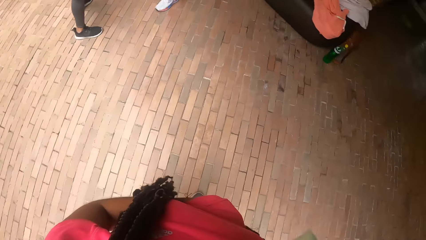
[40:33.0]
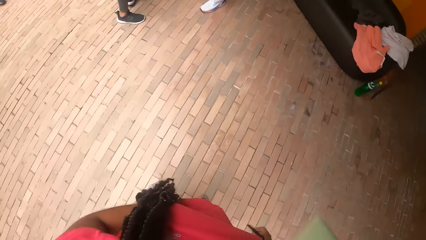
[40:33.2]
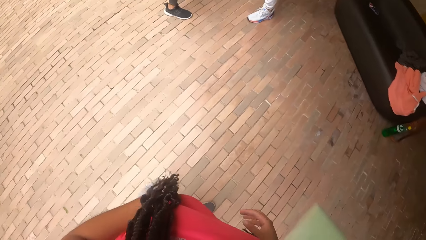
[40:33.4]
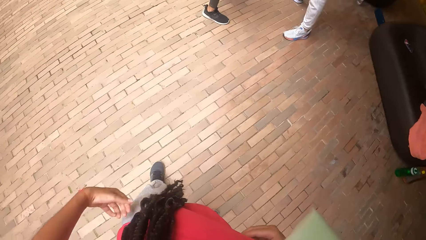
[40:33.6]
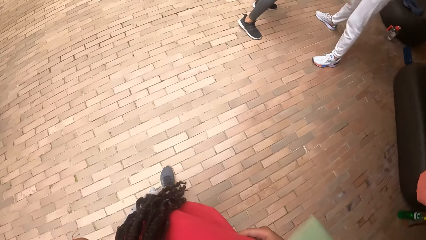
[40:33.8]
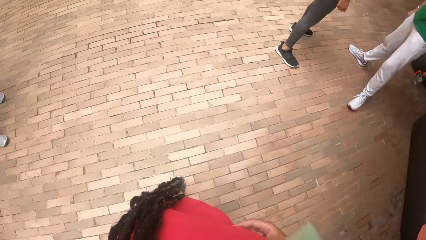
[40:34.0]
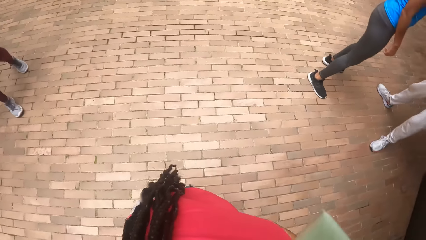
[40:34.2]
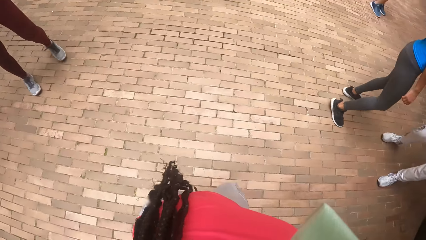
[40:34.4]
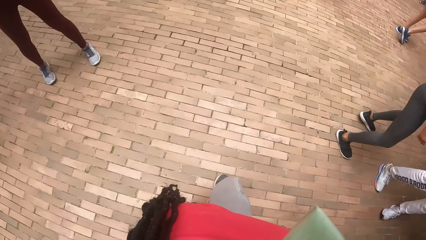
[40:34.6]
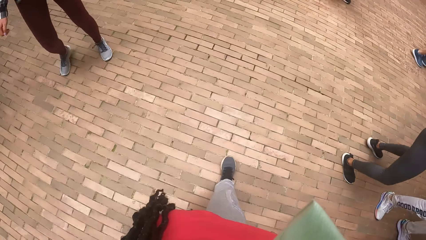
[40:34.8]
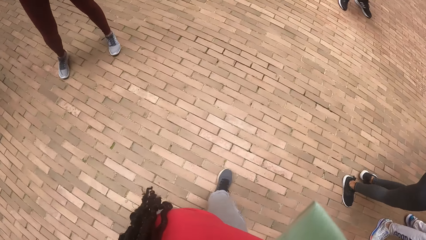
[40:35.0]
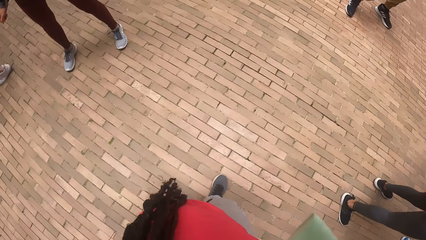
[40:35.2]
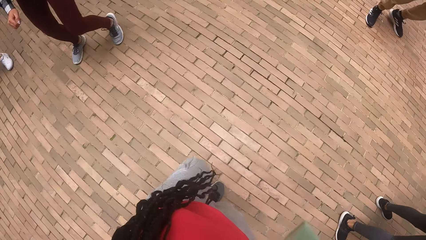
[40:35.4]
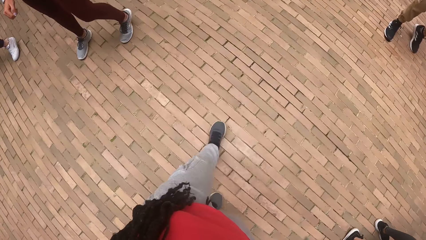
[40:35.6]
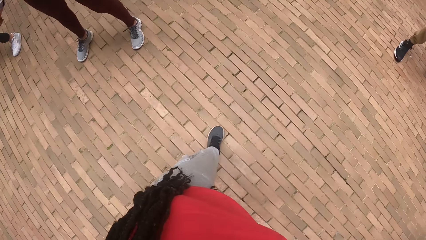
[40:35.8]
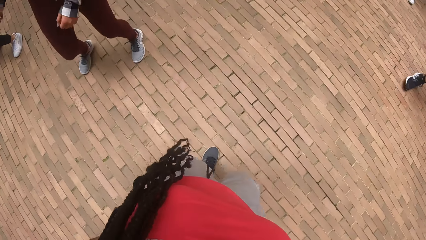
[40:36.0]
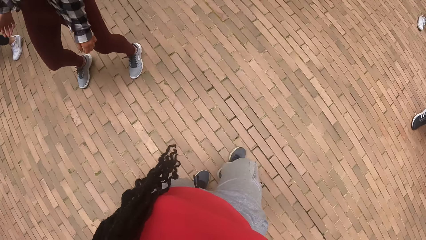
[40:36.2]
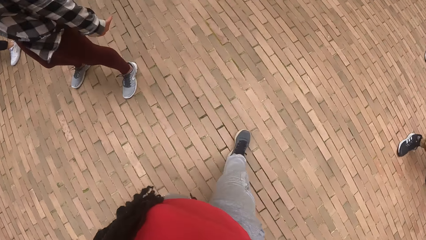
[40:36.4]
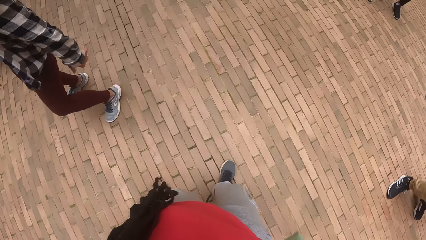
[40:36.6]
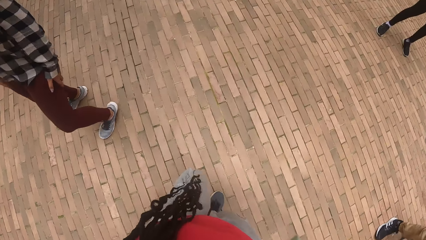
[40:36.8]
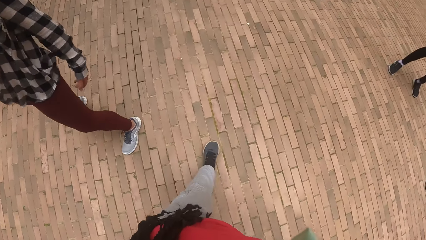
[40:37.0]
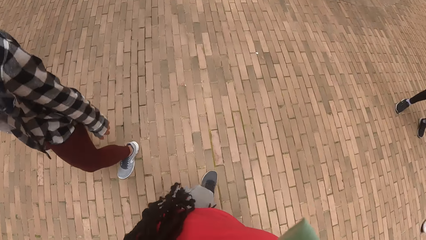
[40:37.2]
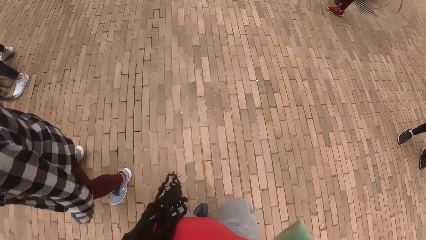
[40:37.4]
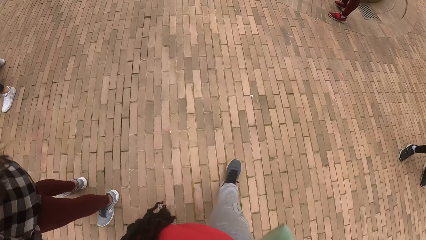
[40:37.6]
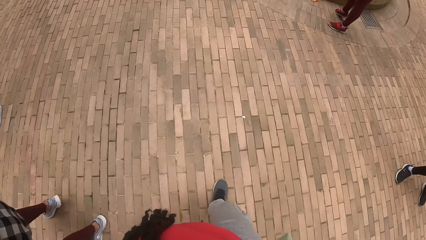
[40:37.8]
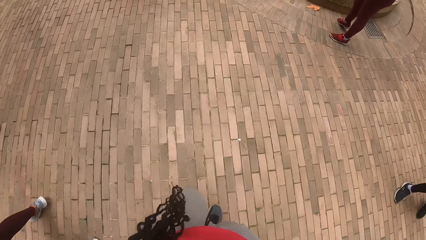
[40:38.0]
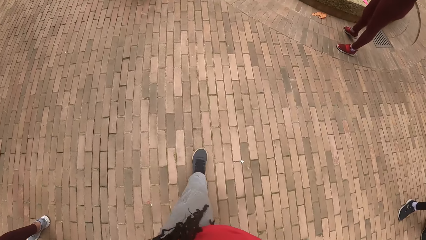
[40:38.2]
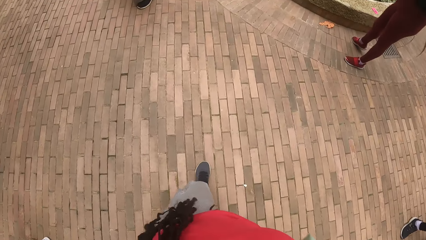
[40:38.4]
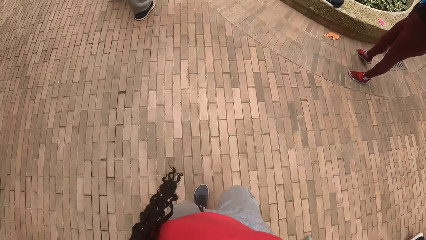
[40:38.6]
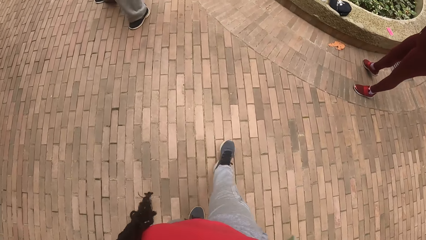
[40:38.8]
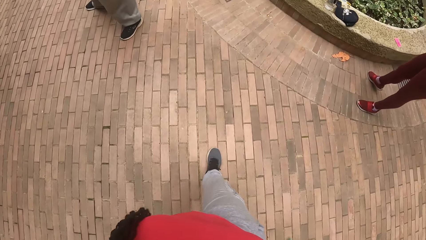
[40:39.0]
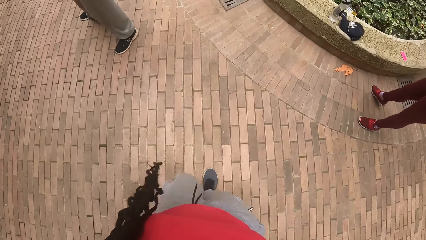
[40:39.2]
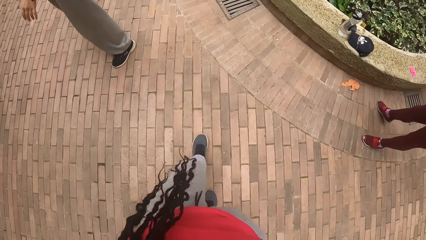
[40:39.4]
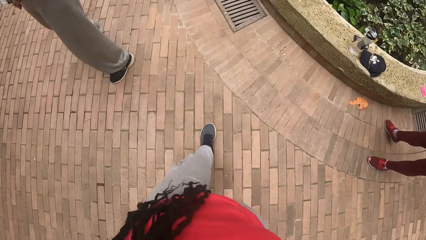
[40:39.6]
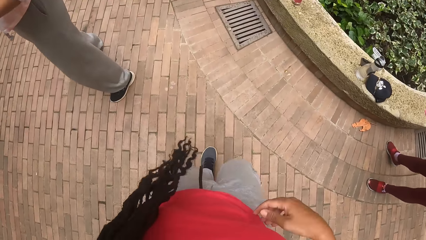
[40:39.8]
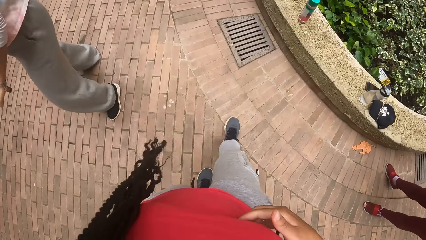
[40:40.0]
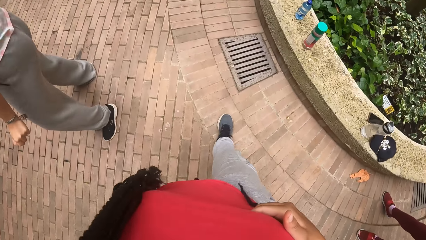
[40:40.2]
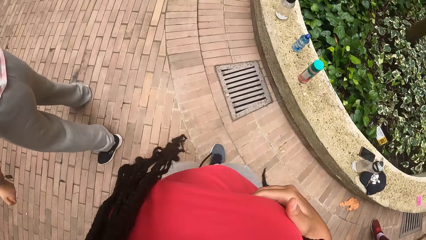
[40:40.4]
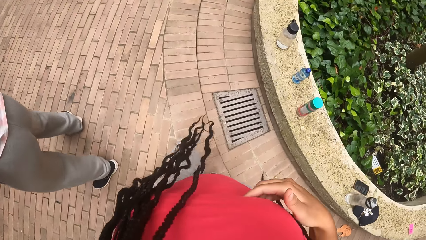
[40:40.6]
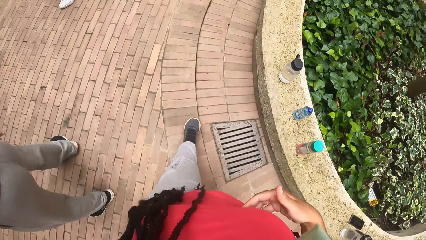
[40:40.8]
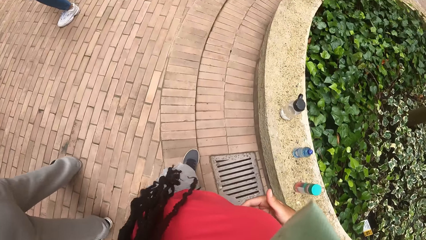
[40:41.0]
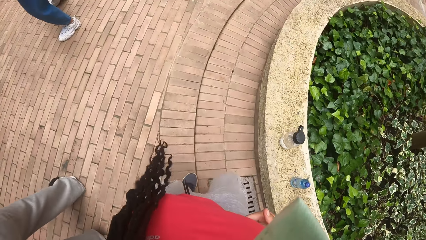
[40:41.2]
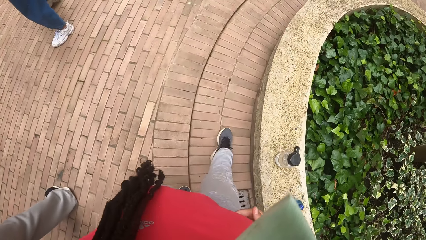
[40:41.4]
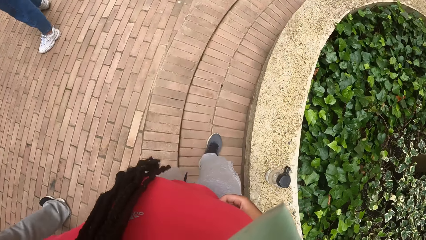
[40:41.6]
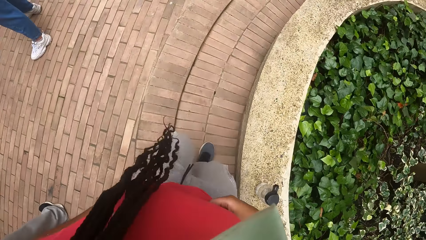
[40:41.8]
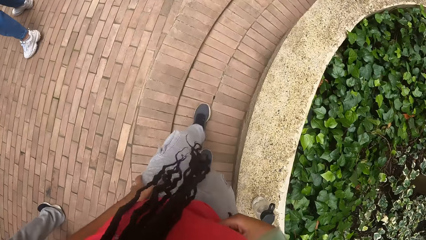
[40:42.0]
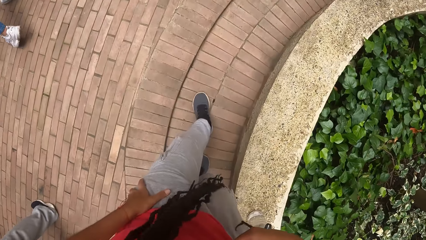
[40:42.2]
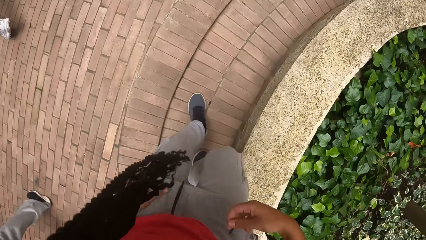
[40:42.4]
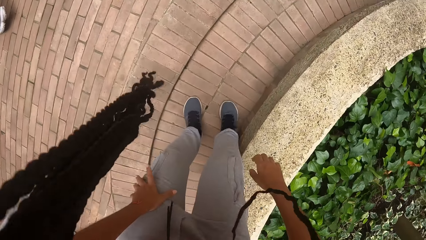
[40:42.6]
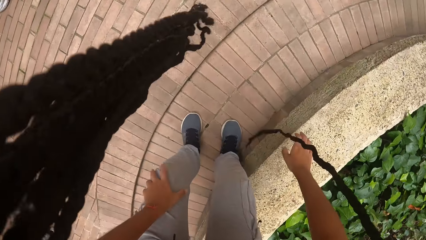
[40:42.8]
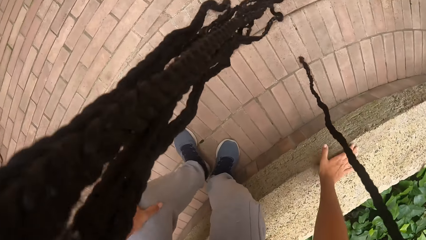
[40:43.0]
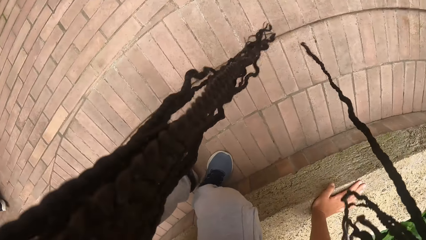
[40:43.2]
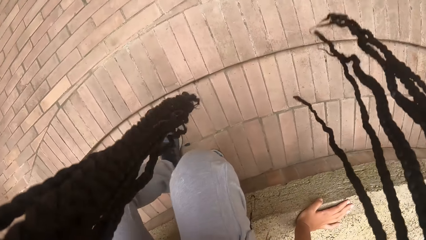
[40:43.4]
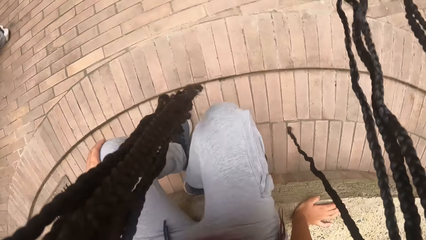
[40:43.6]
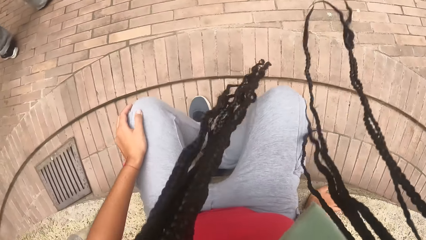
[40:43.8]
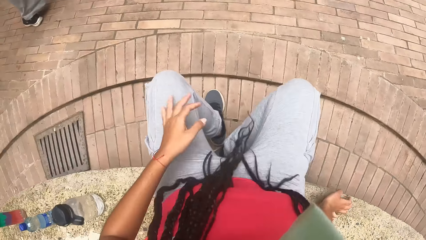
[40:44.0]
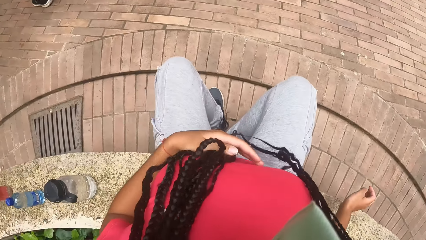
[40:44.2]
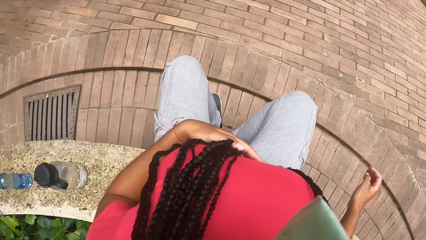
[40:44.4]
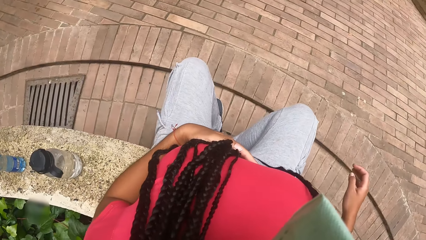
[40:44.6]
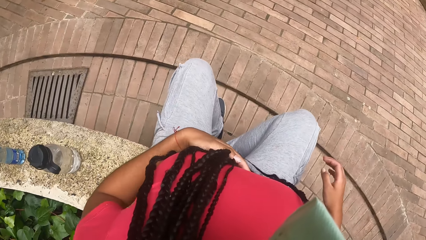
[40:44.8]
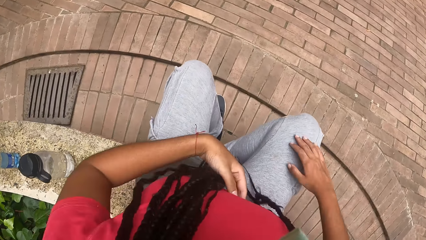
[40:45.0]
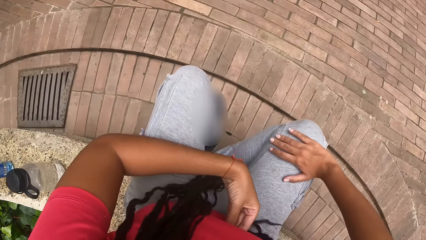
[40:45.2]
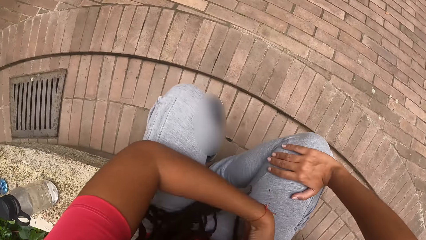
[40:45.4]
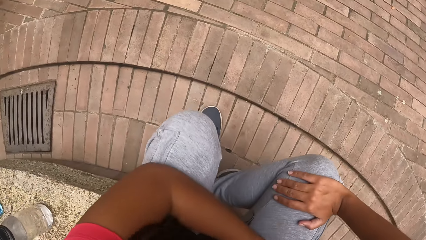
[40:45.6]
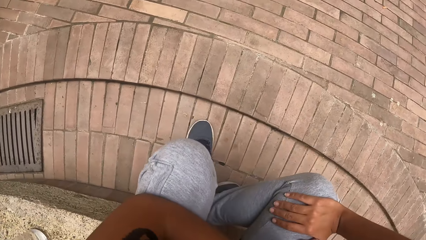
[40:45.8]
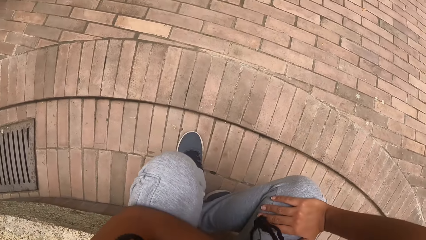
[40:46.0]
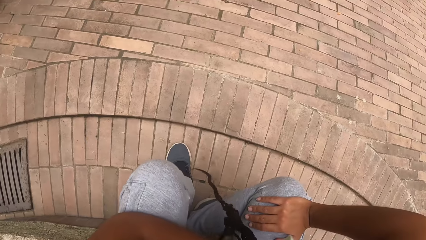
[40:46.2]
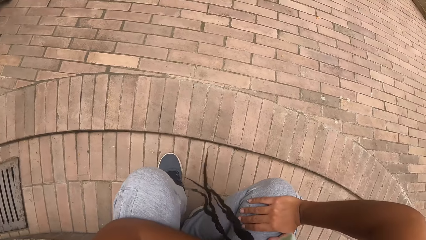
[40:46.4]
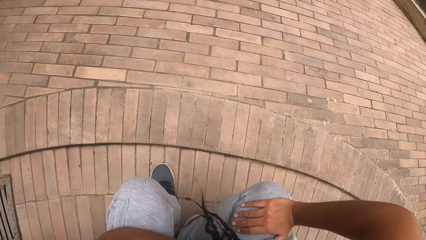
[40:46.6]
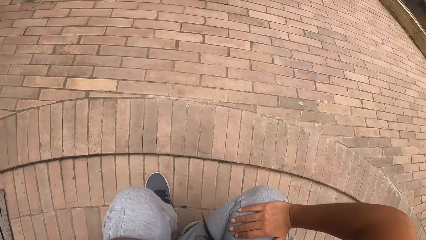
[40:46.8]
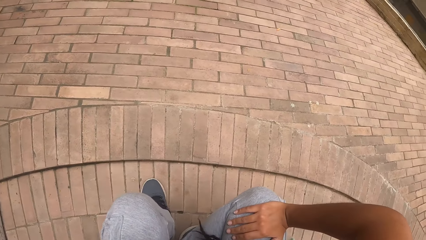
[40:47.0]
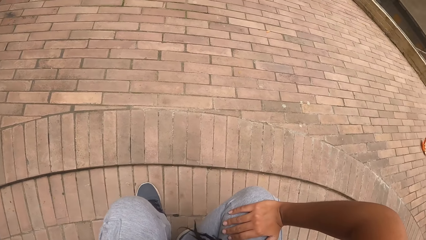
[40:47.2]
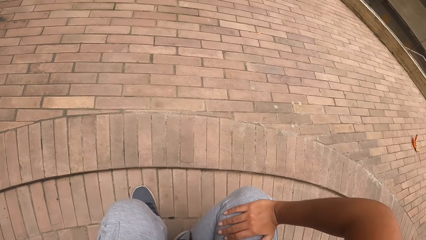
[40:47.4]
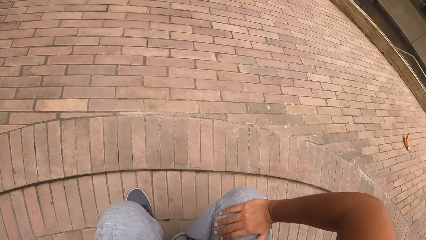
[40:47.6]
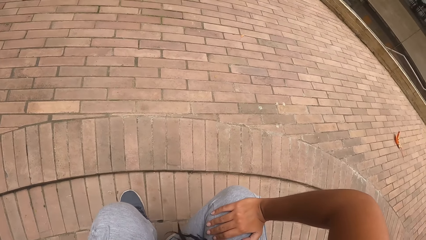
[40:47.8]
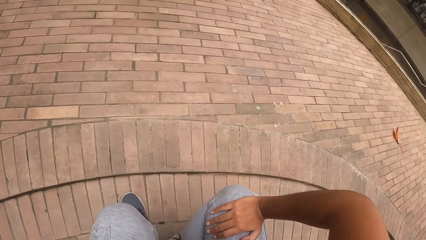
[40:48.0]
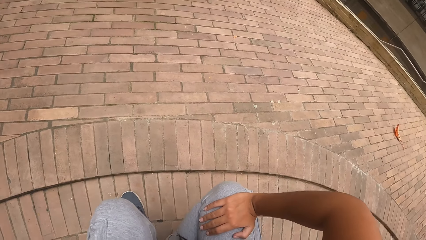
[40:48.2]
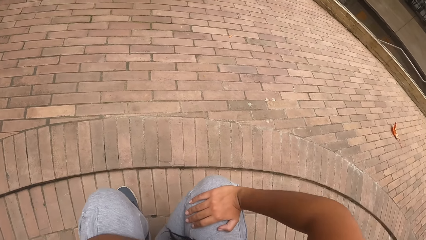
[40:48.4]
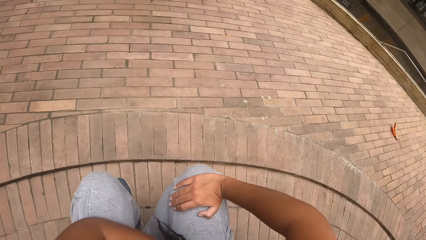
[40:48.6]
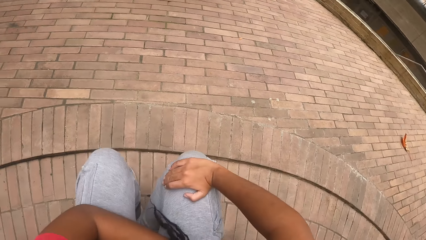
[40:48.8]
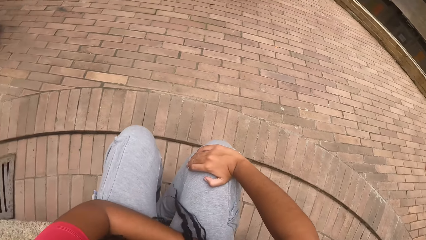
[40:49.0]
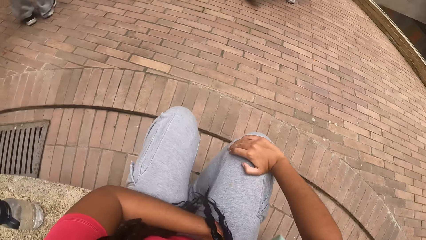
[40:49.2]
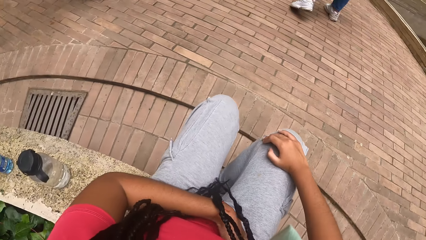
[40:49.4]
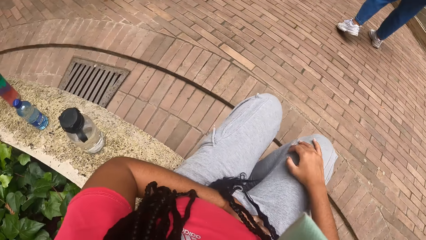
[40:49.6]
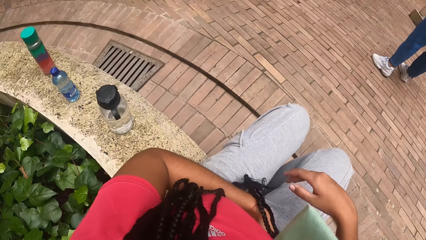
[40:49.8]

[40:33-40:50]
The camera wearer moves to a pavement outdoors. They are walking around. They sit on the pavement. They stare at the road.
